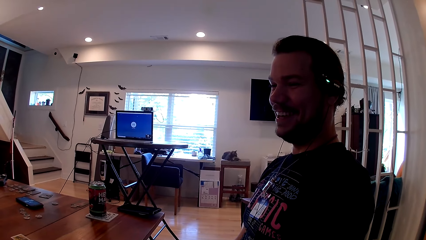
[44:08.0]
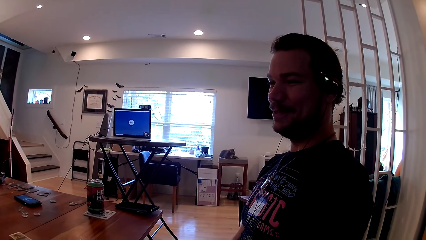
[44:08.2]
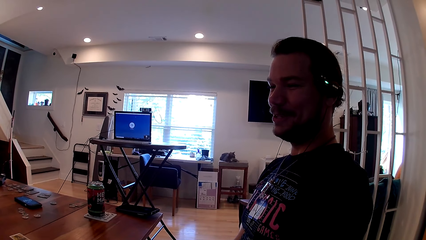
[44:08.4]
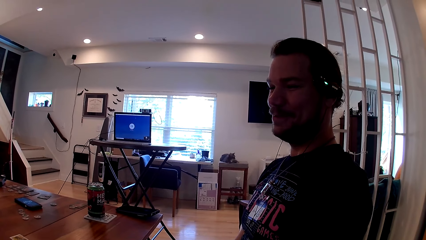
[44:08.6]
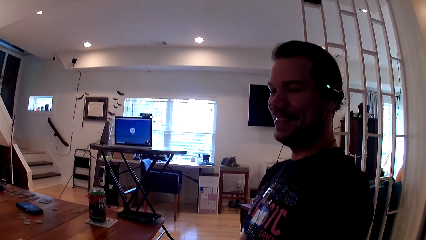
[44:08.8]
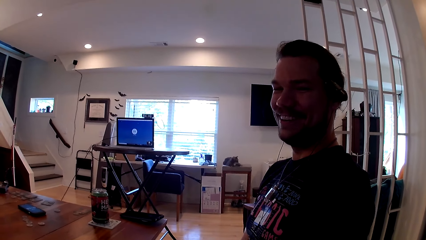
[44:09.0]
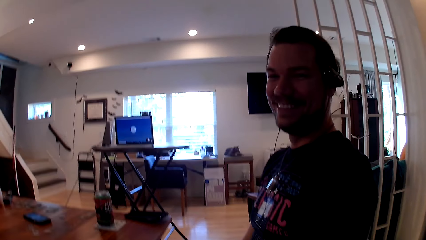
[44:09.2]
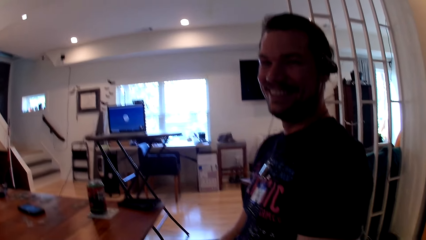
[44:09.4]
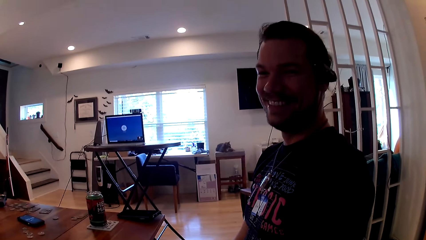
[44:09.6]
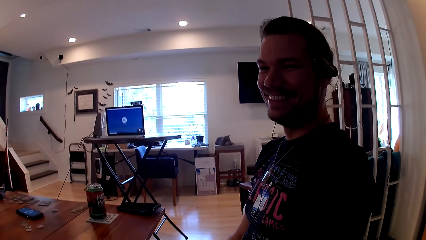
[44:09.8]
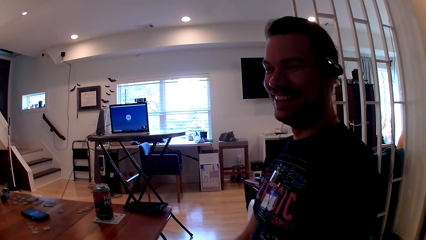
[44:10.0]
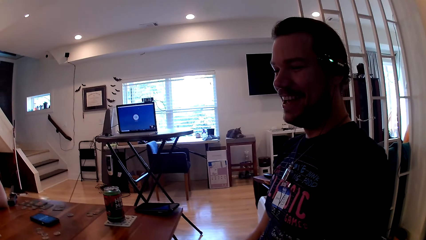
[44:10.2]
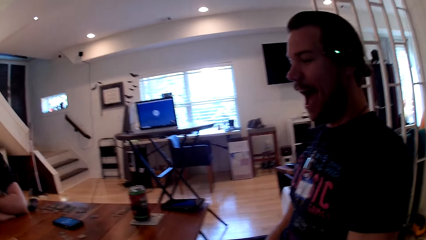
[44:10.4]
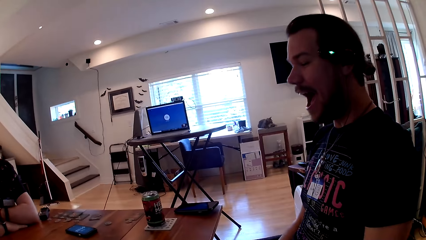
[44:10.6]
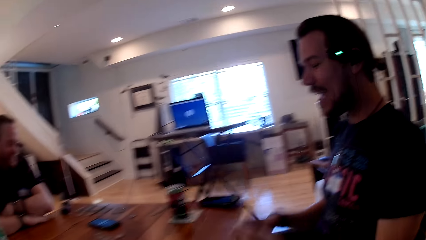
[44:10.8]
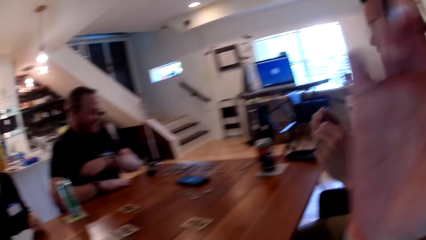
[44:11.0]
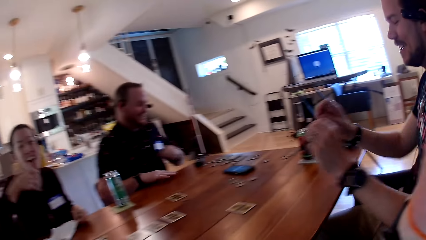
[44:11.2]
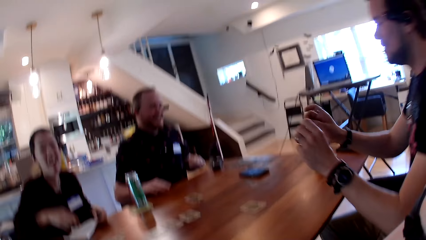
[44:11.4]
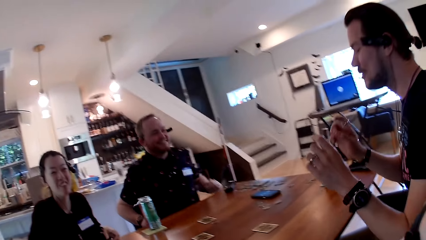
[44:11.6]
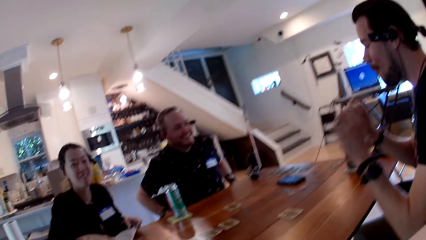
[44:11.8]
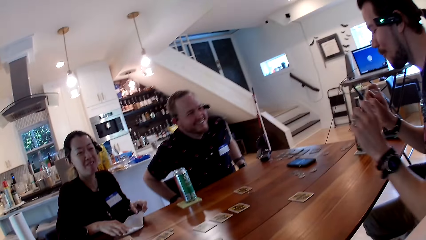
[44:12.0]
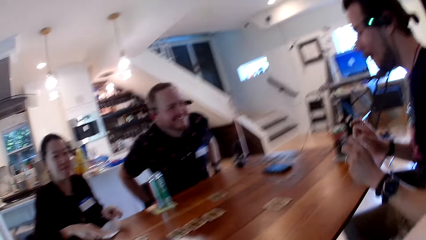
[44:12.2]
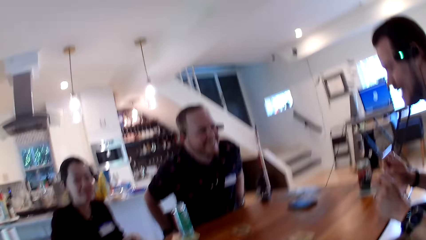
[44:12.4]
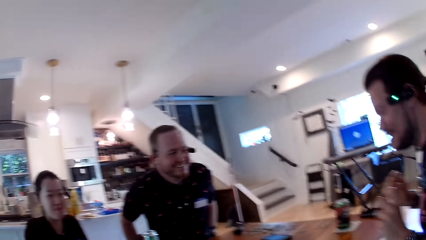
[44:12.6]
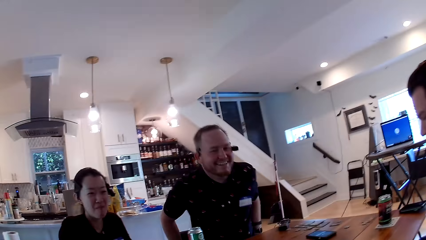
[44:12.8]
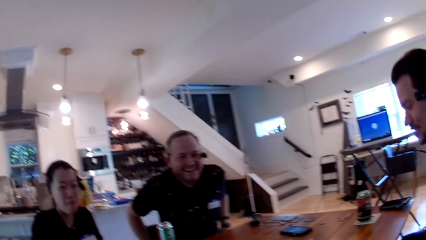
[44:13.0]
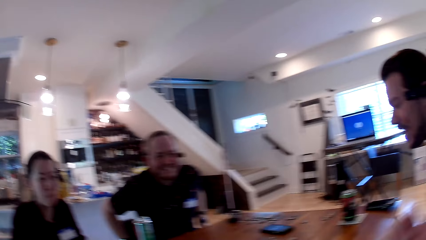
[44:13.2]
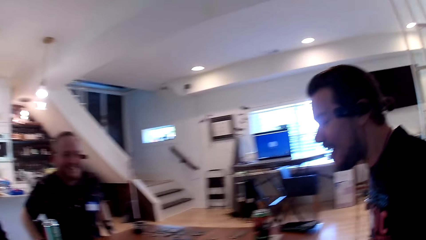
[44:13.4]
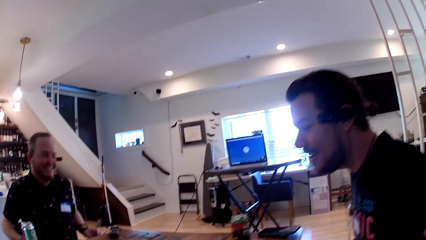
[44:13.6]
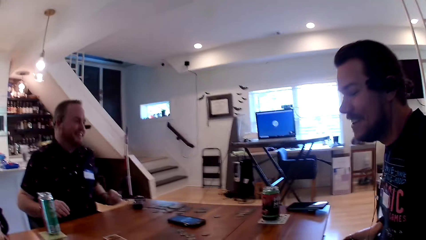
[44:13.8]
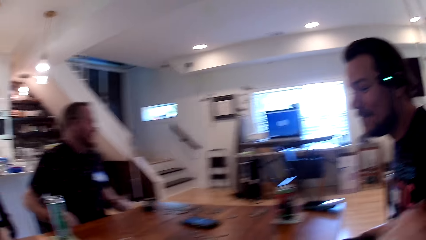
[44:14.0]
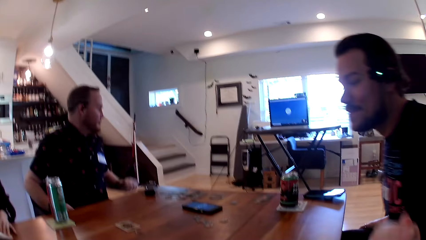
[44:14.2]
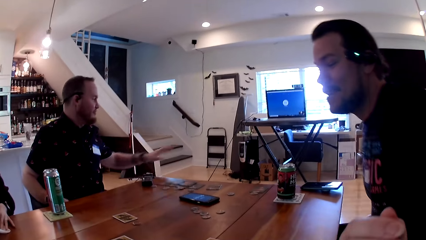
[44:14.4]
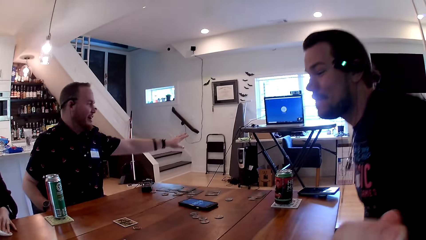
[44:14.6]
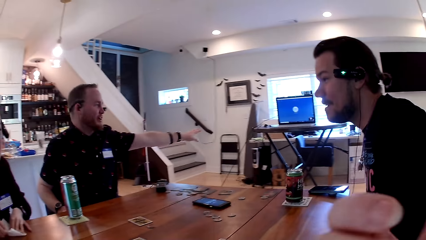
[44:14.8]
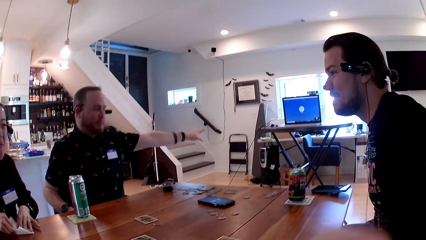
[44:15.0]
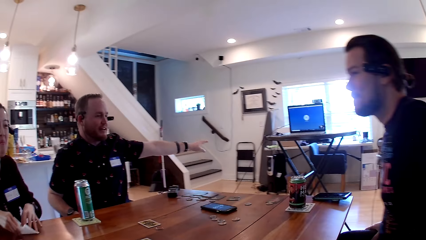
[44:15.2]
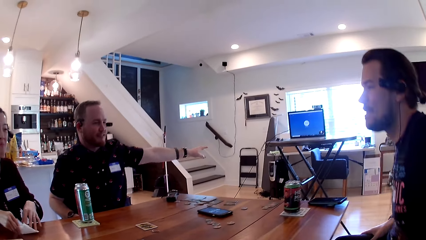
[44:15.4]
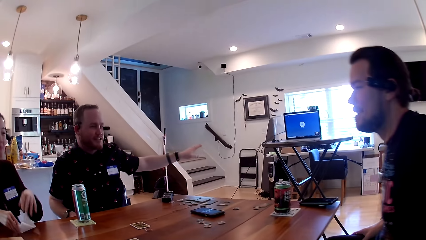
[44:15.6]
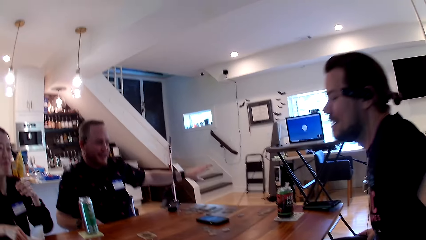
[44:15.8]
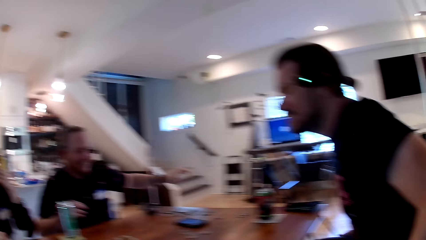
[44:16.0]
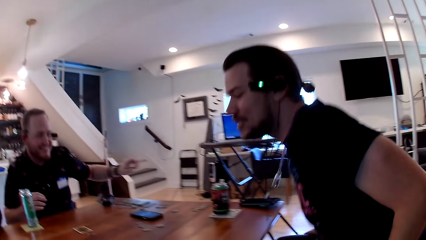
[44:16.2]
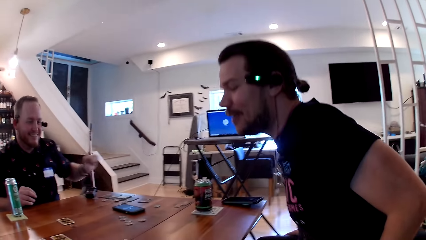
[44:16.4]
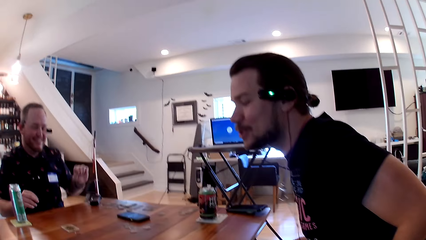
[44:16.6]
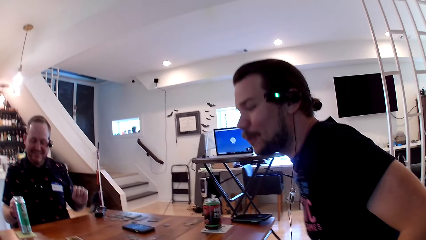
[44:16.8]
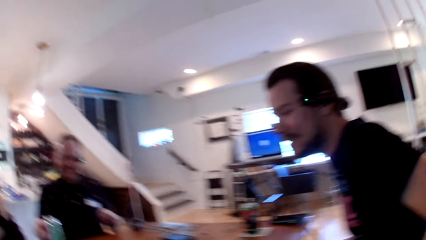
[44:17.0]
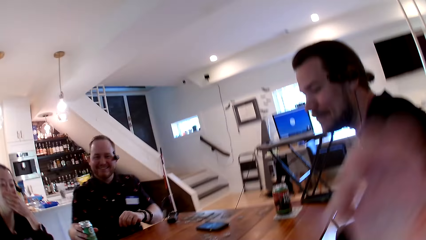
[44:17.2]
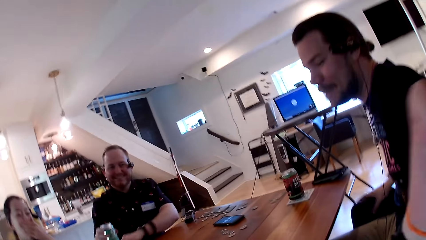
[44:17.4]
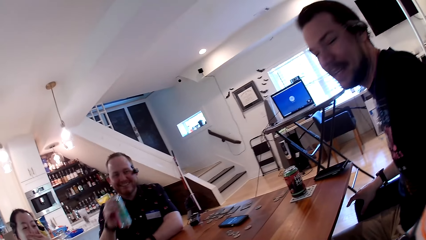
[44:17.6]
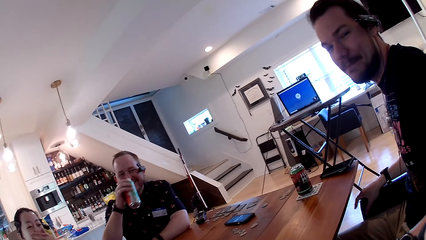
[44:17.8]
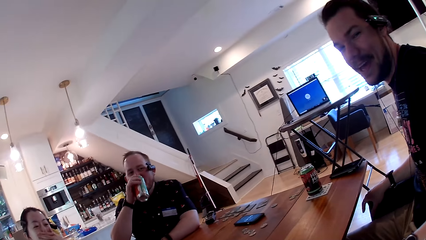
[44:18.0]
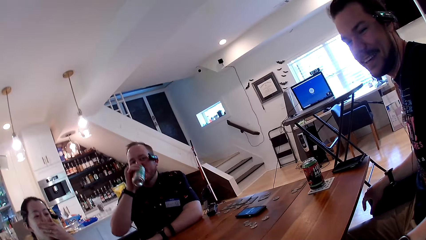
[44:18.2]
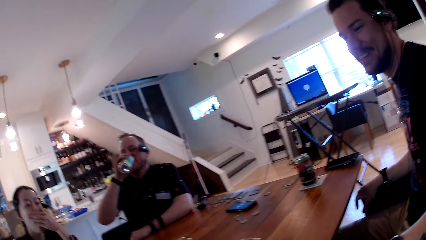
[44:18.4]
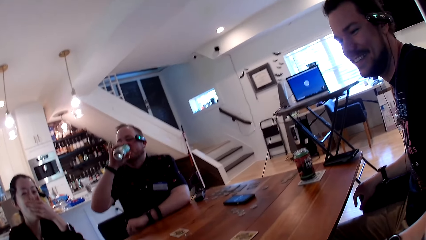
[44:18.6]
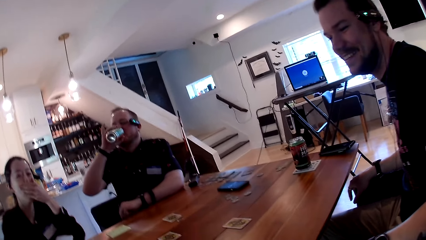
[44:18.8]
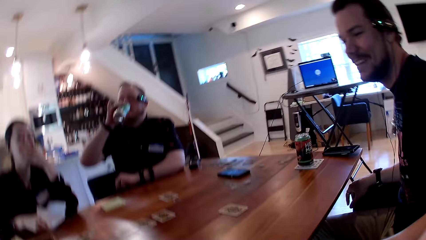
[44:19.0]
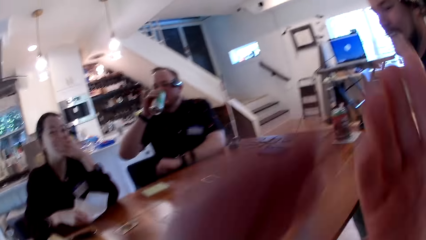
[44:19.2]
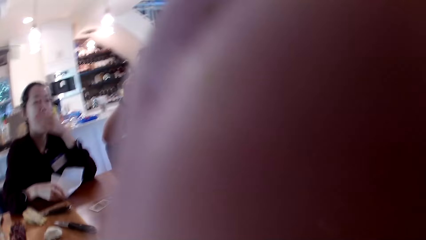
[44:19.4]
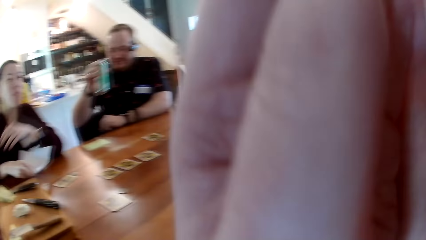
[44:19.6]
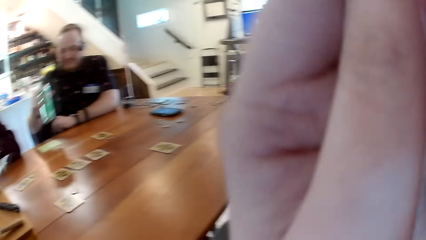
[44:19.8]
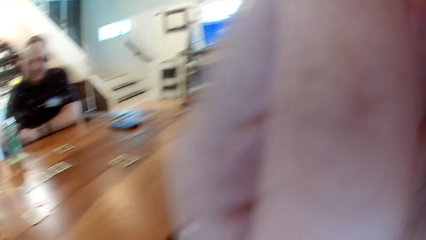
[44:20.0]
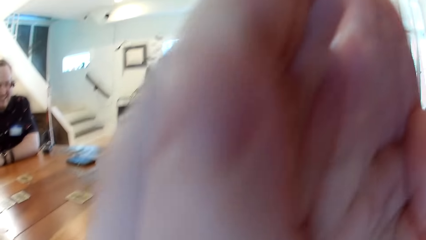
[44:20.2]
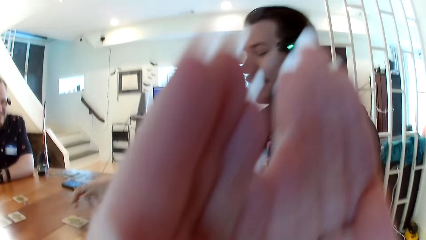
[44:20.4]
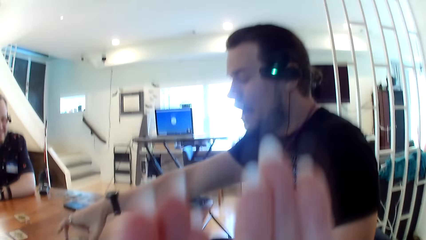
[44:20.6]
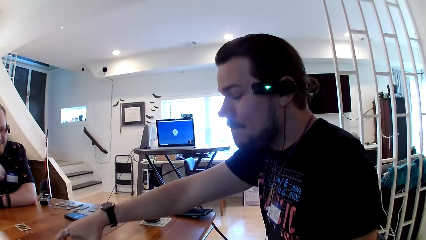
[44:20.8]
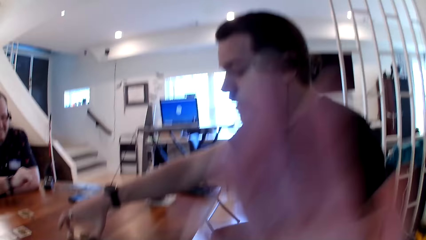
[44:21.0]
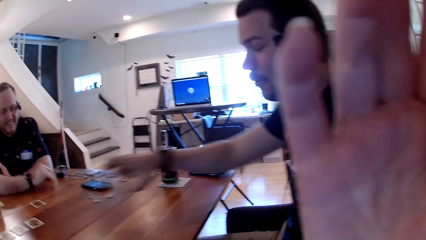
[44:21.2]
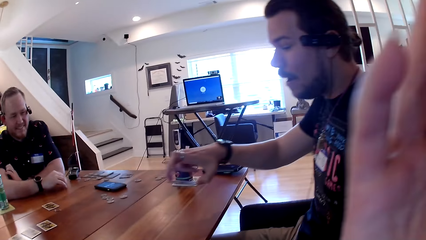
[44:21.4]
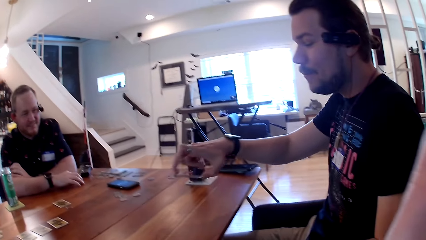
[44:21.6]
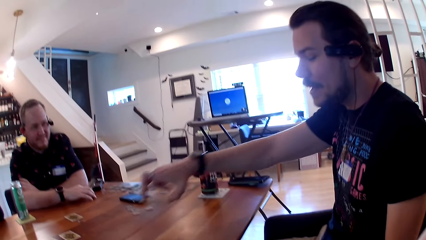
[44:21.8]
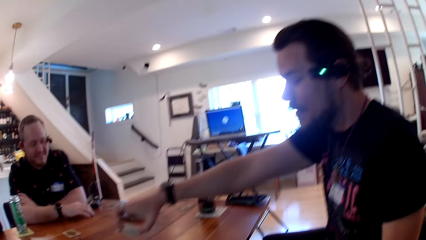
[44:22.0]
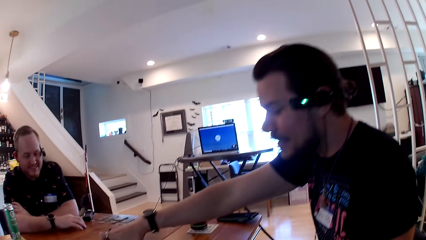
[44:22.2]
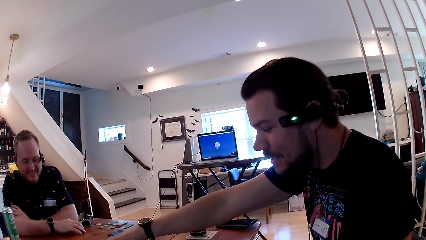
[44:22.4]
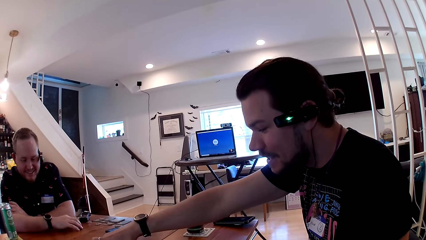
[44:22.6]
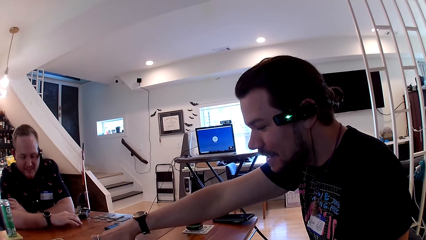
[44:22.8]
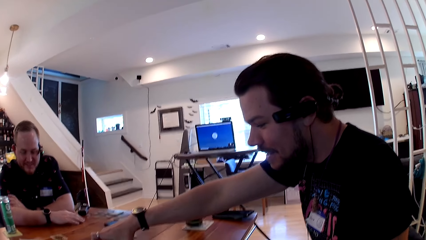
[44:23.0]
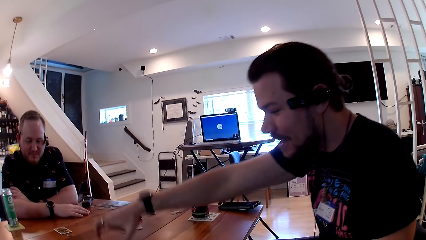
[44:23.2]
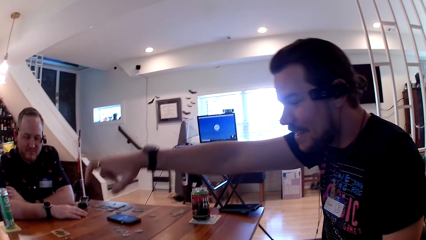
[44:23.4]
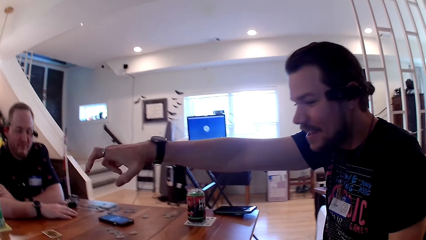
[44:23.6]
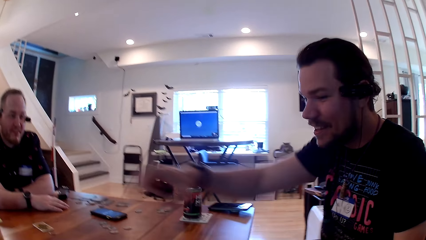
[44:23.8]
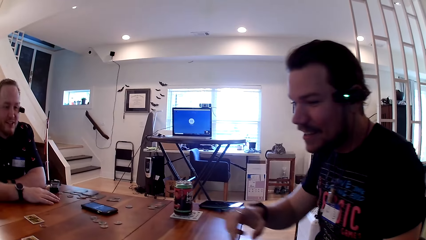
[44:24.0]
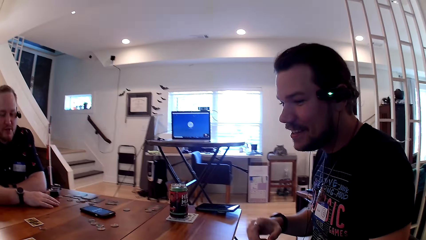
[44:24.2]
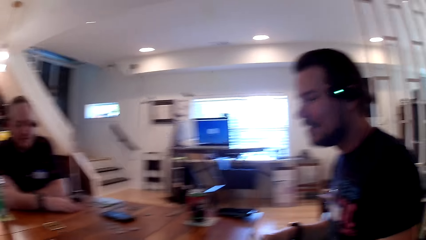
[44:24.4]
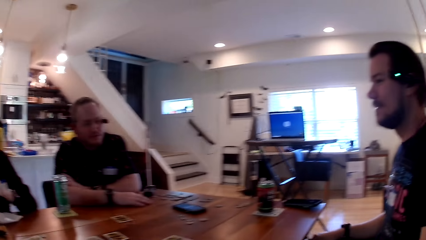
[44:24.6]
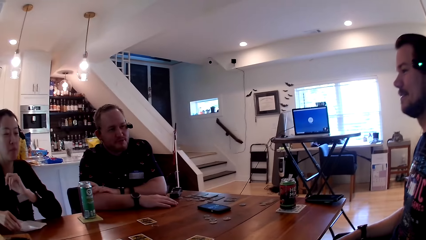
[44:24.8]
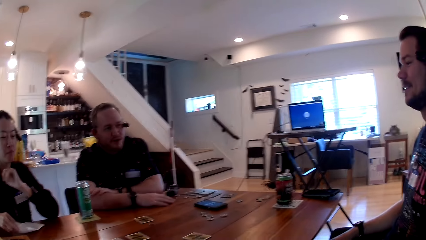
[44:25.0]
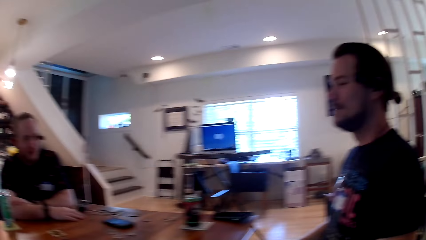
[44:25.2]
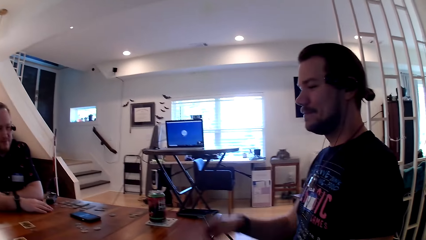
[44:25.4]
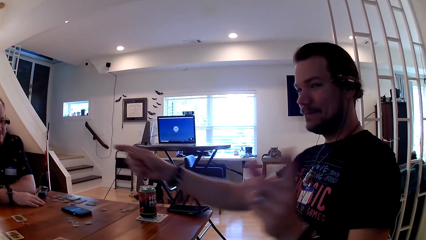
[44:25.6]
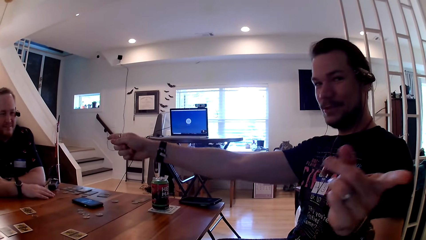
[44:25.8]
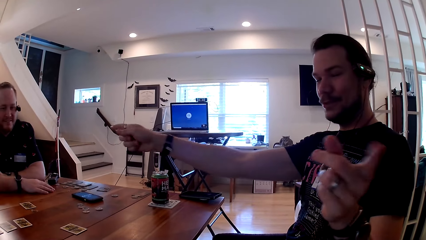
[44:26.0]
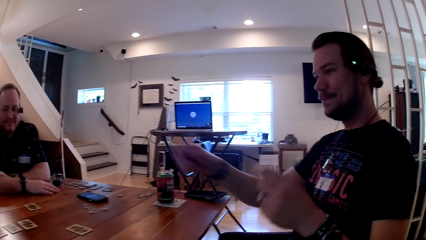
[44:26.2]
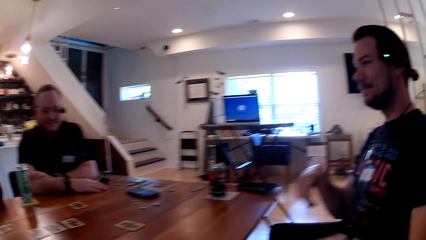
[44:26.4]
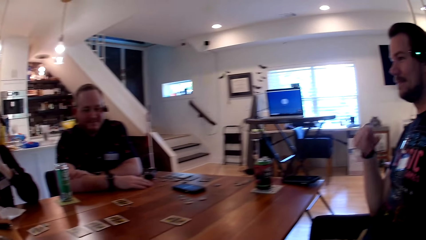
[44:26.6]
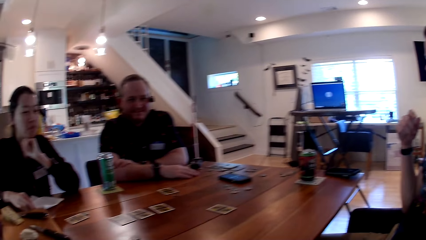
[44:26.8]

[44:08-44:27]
A woman holds a tissue paper on the table with her left hand. She moves the tissue paper on the table with her right hand. The camera wearer converses with two men. A man picks up a can of soda from the coaster on the table with his right hand. He drinks from the can of soda in his right hand. The camera wearer touches her face with both hands. Another man picks up a card from the table with his right hand. He places the card in his right hand on the table.
